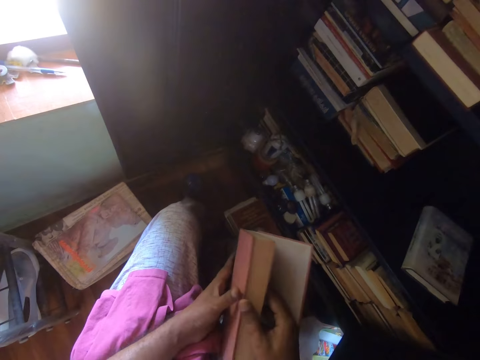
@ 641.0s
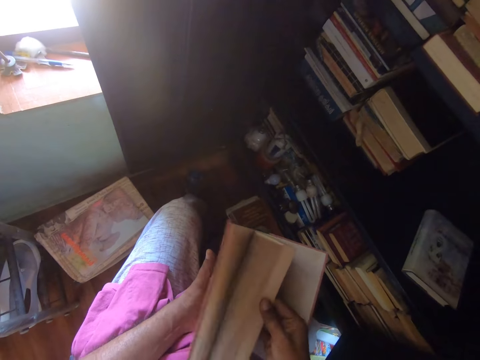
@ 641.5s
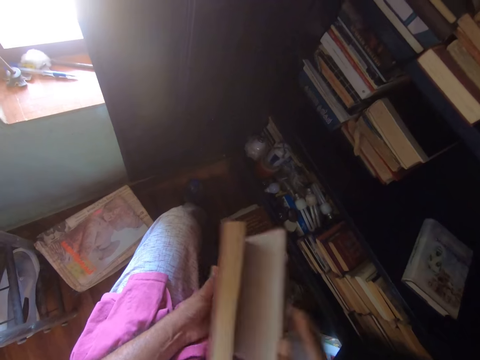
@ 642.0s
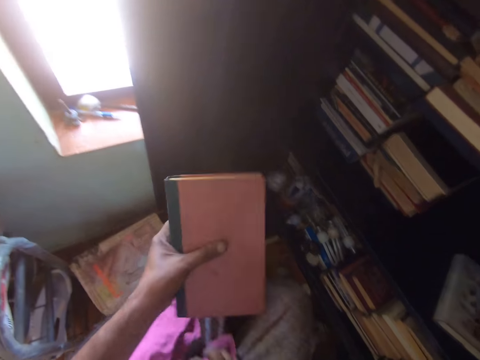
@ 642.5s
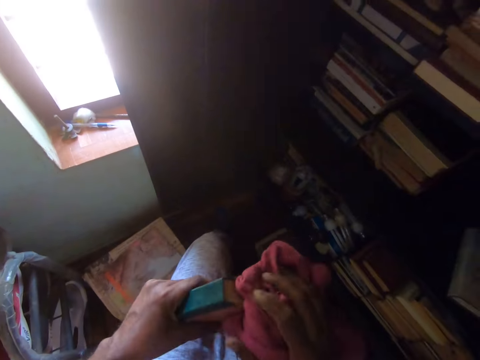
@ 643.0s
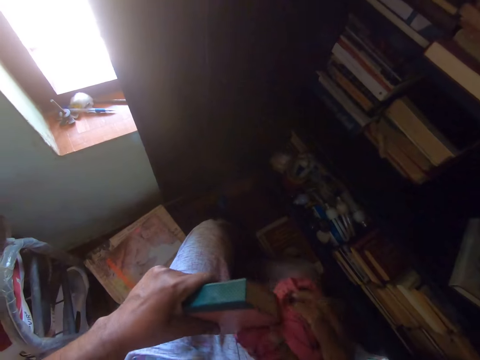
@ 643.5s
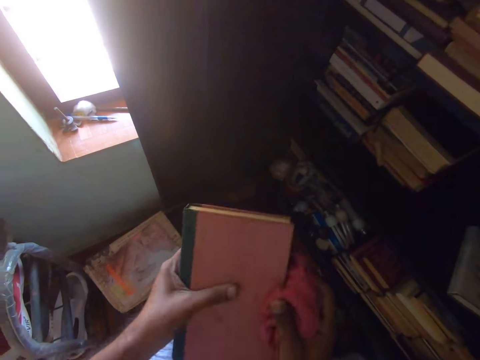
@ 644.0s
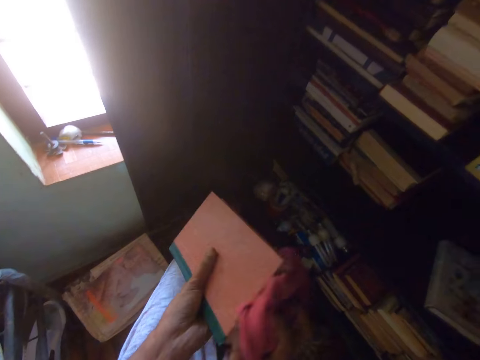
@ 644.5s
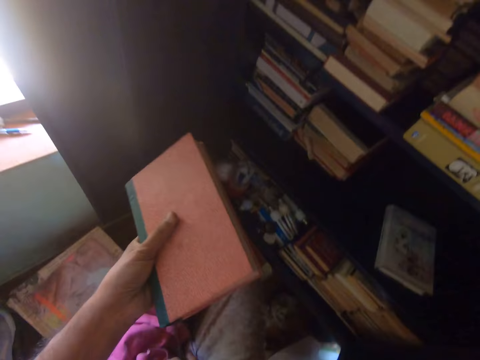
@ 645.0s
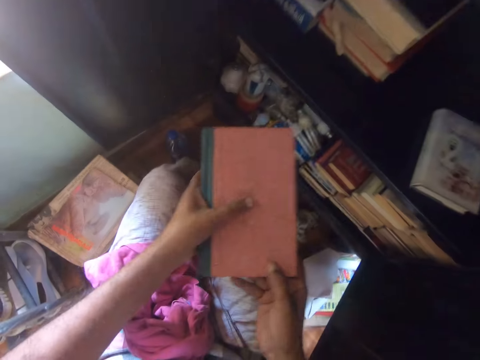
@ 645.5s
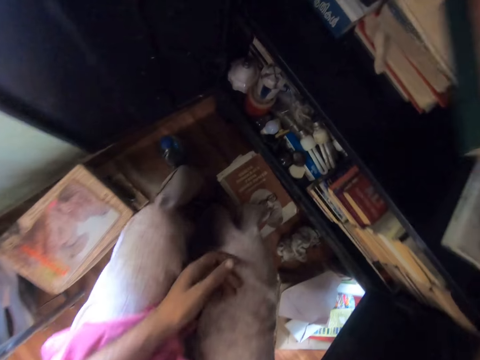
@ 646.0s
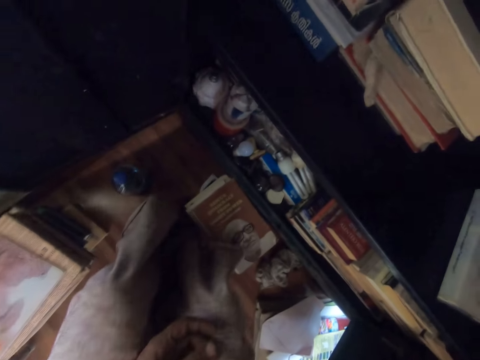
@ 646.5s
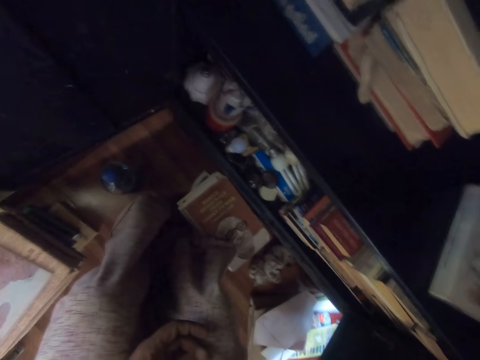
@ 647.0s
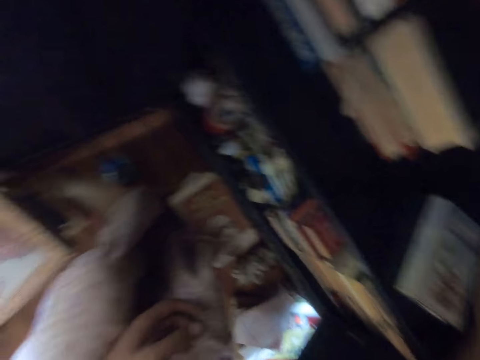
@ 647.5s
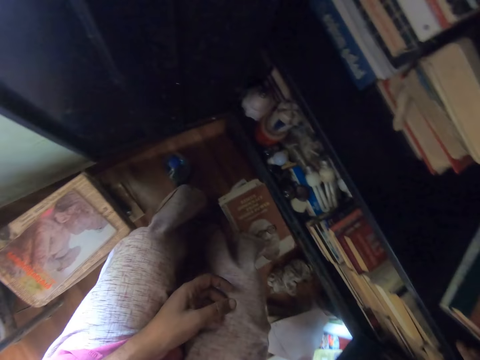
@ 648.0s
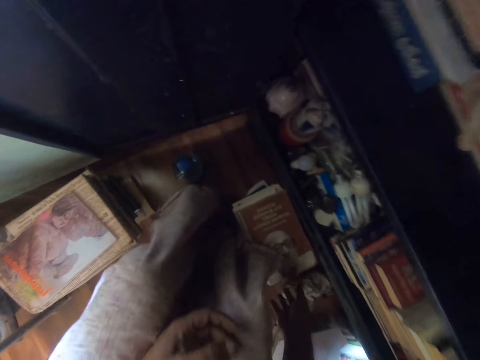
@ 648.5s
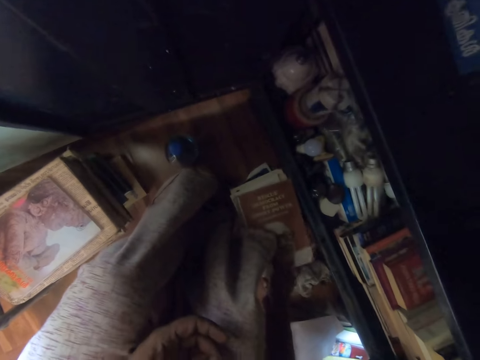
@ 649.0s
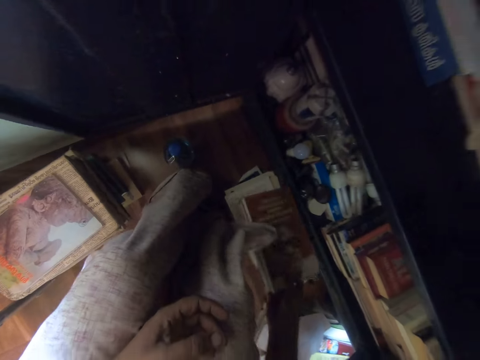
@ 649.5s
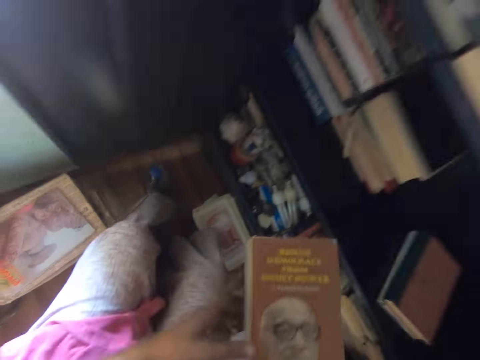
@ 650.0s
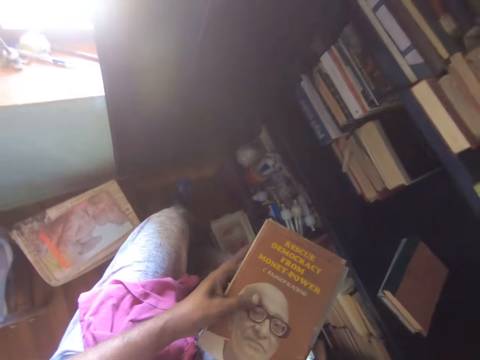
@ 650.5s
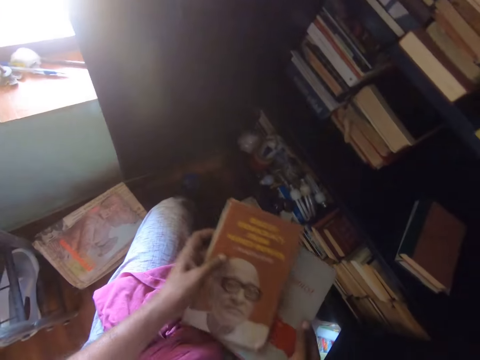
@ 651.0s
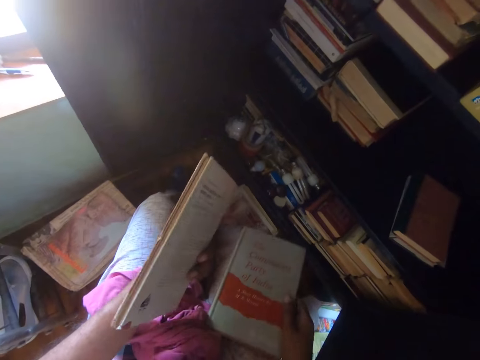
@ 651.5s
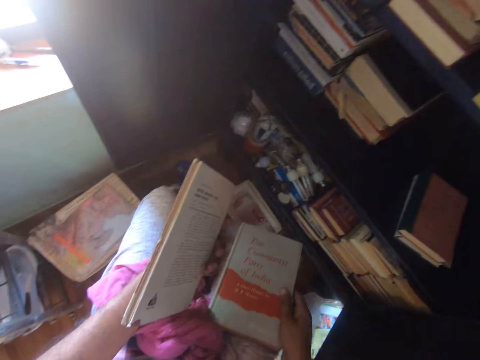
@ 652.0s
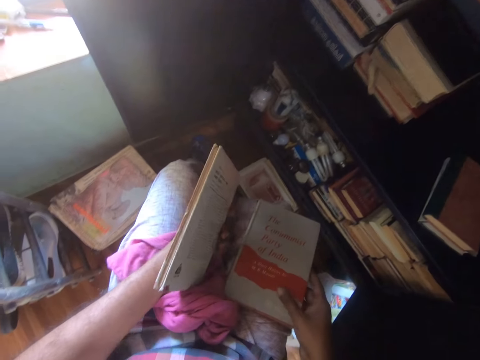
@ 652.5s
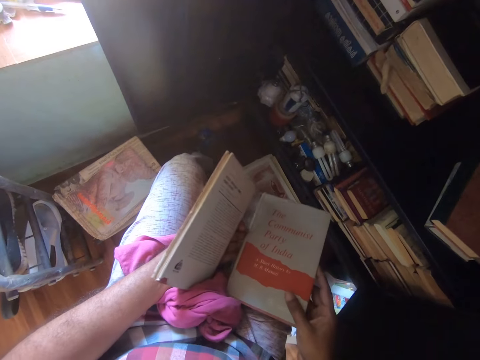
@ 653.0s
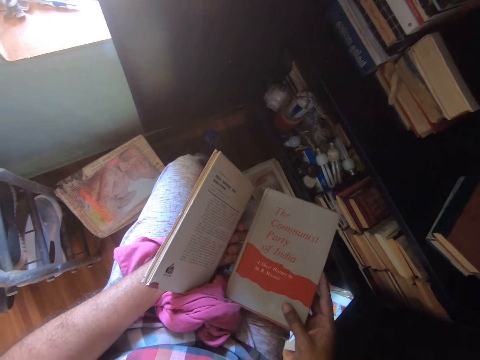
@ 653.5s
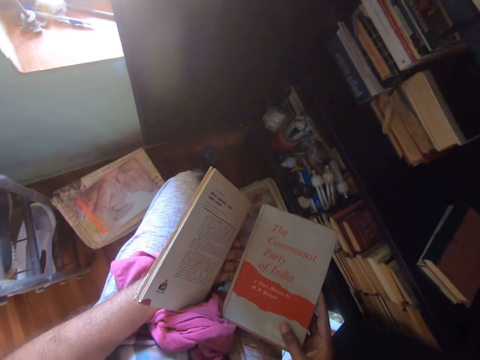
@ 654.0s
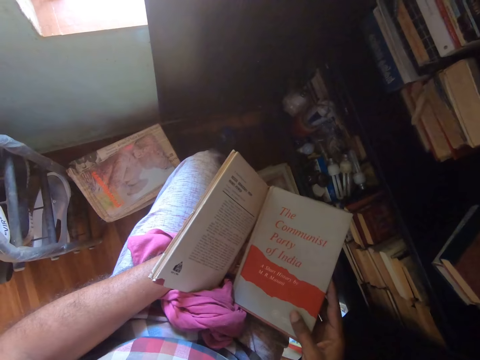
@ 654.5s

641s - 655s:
The camera wearer picks up a hand towel. They wipe the book with a cloth. They put the hand towel on the thighs. They put the book on the shelf. They pick up the book. They look at the book. They put the book on the thighs.

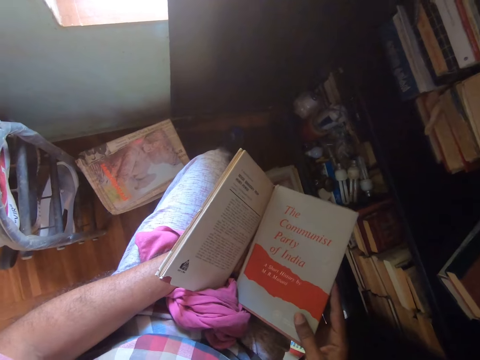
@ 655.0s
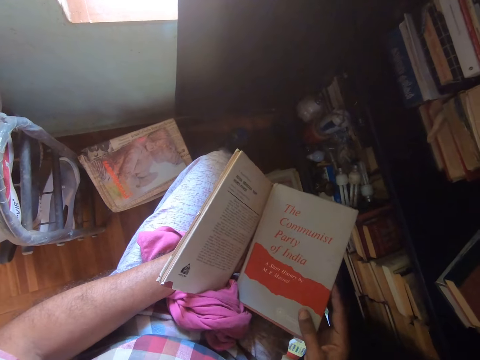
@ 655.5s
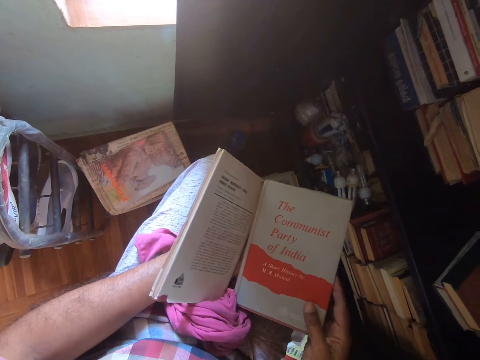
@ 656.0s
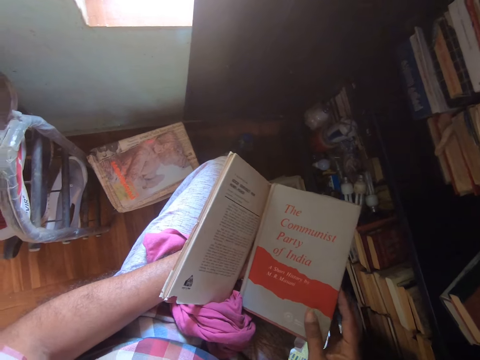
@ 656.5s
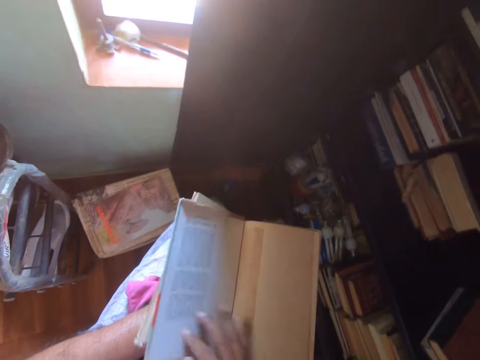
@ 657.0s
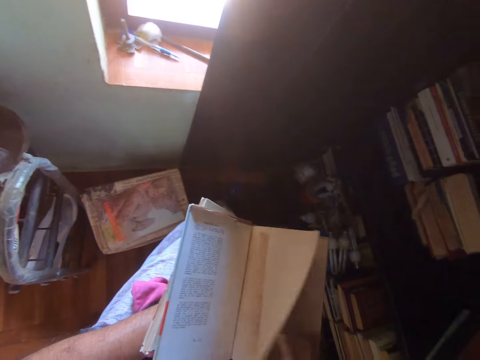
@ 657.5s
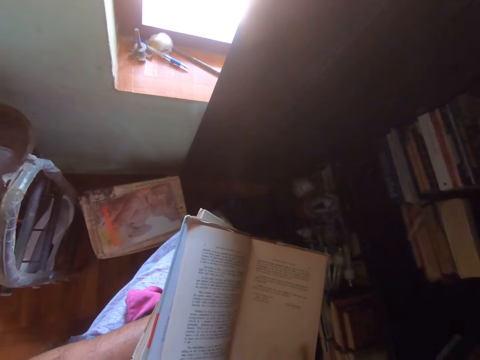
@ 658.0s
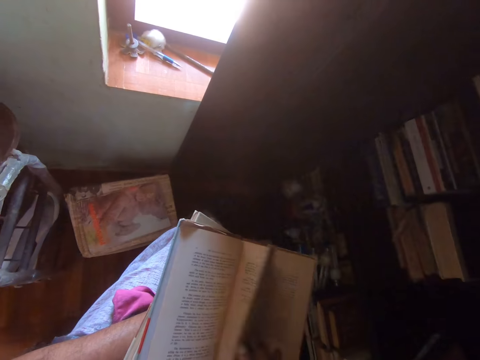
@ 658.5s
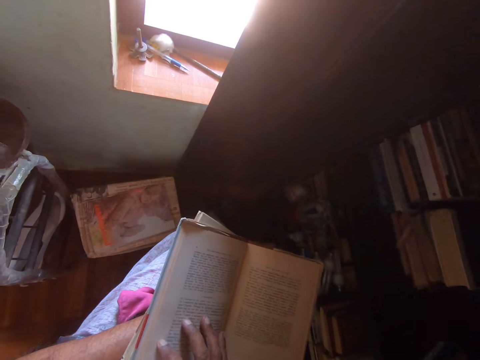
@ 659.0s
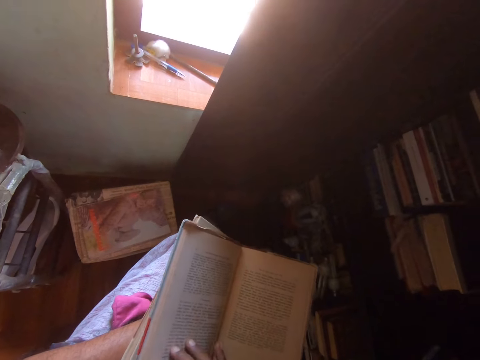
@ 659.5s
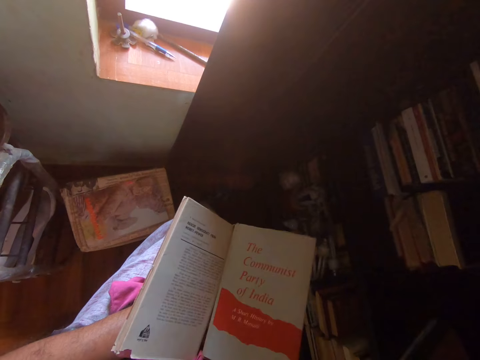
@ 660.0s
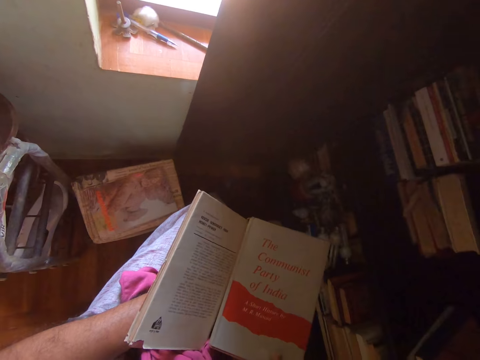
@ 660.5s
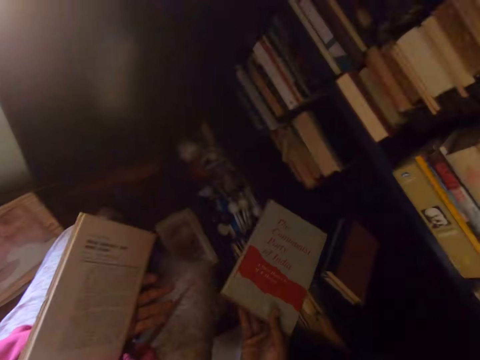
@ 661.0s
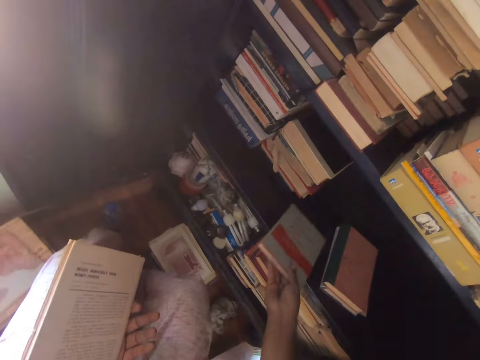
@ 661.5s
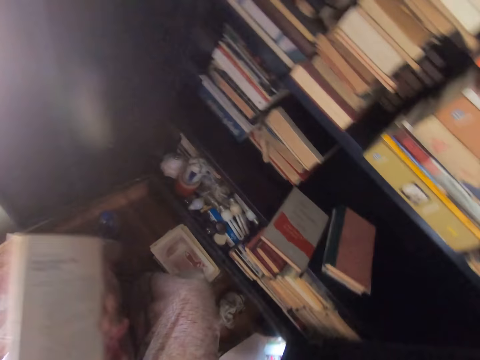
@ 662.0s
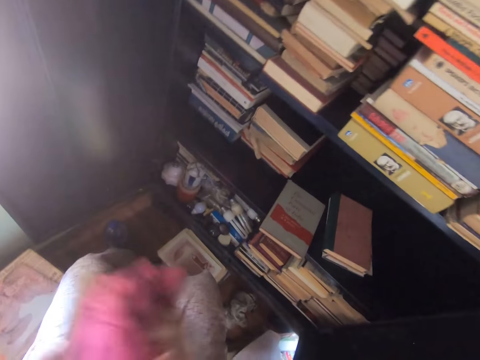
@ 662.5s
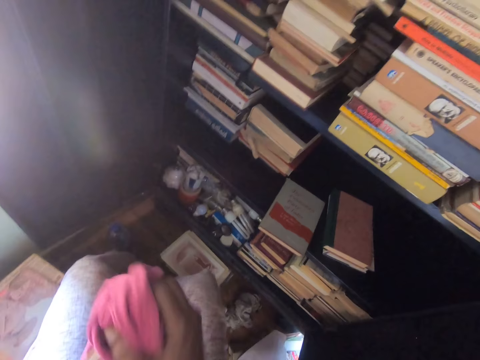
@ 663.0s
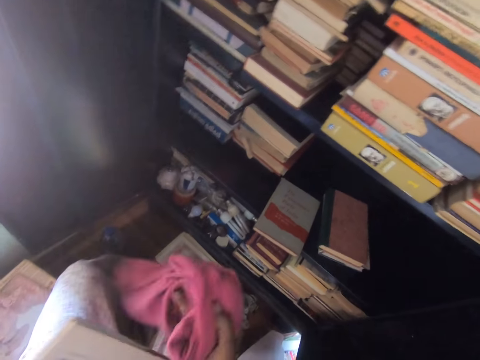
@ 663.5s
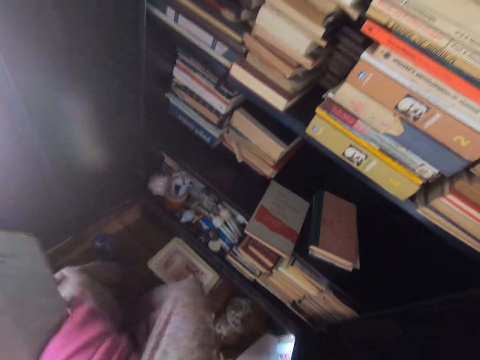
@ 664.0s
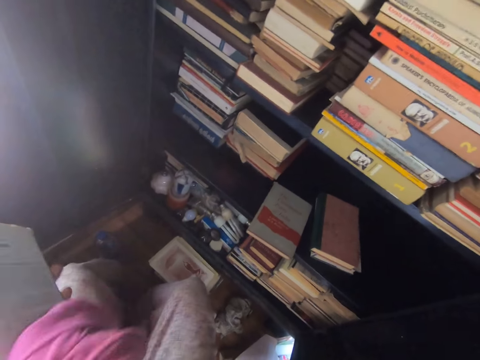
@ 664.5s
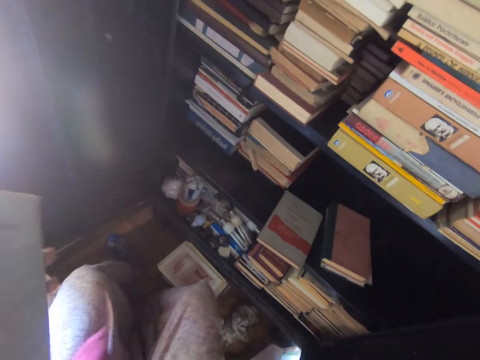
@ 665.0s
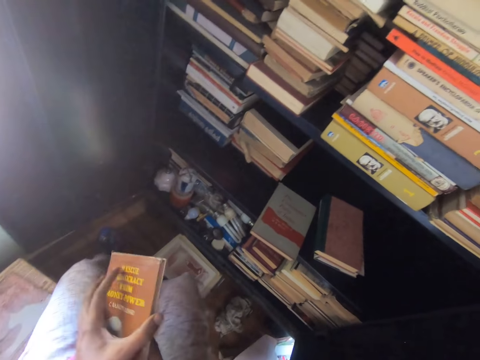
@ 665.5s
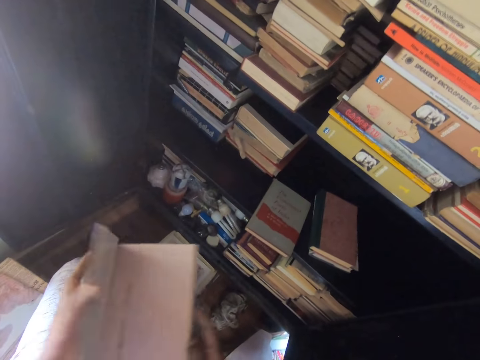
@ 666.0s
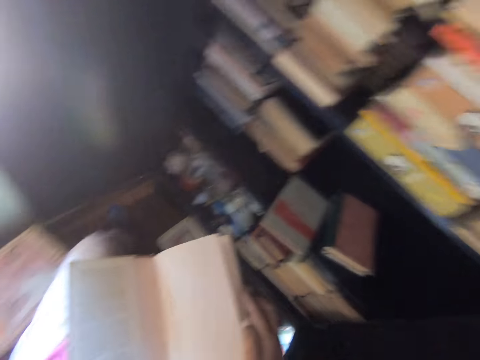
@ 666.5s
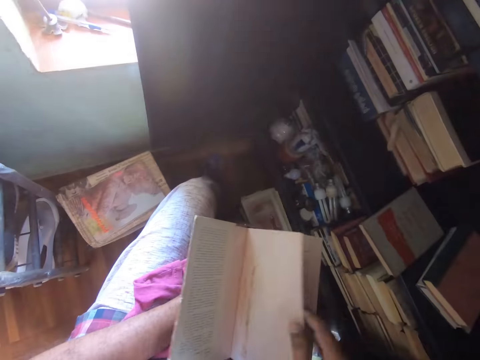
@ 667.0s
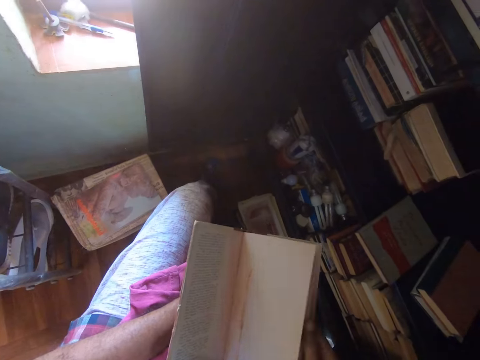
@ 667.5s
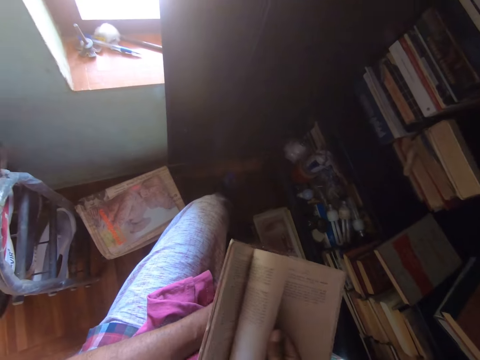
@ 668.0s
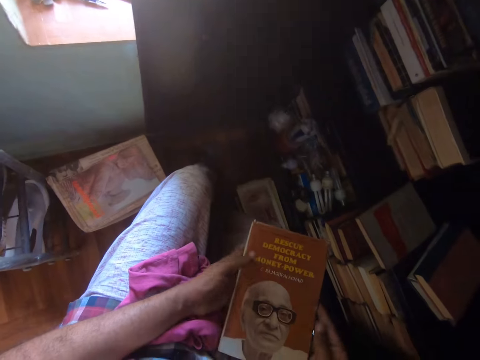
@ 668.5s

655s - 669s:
The camera wearer looks at the book. They open the book, close the book, and hold the book with the left hand. They put the book on the shelf with the right hand. They pick up a hand towel. They wipe the book with a cloth. They put the hand towel on the thighs. They open the book and peruse the book.
